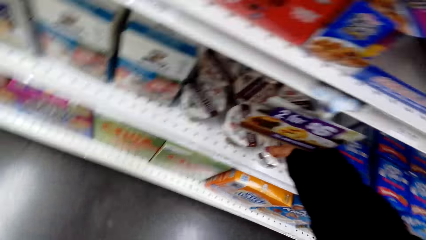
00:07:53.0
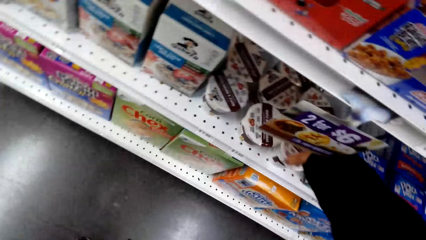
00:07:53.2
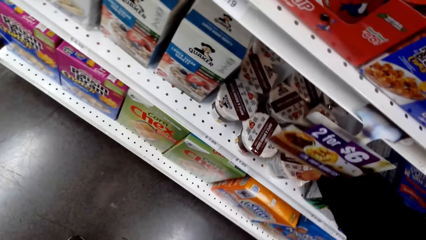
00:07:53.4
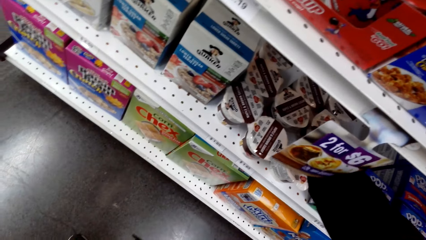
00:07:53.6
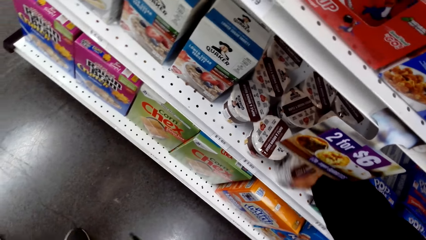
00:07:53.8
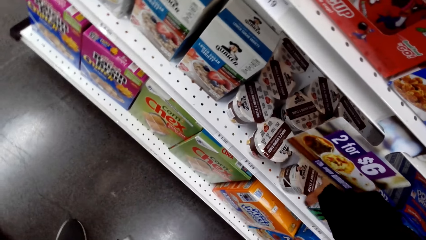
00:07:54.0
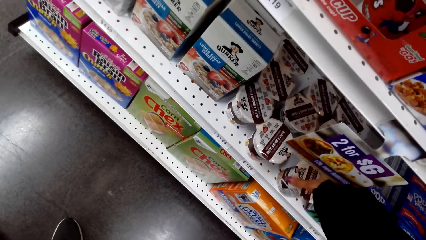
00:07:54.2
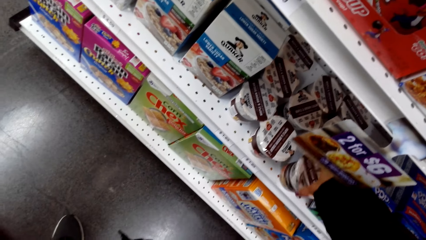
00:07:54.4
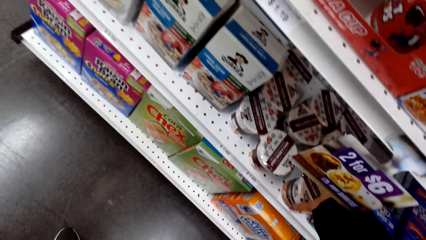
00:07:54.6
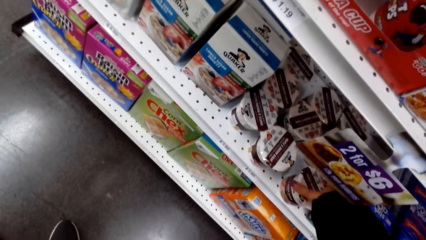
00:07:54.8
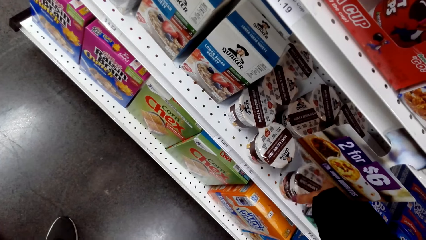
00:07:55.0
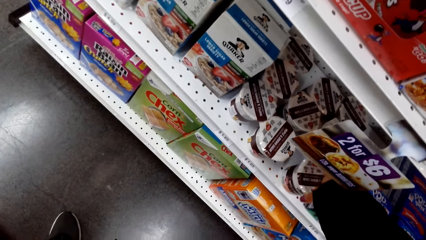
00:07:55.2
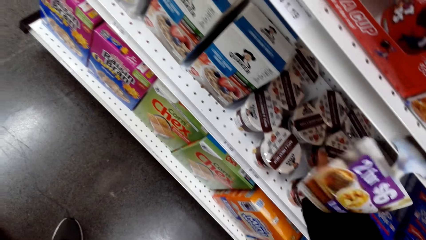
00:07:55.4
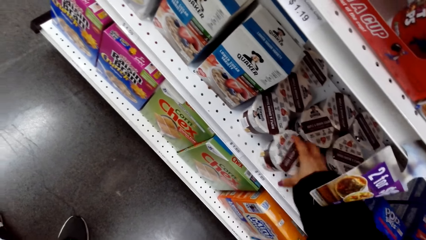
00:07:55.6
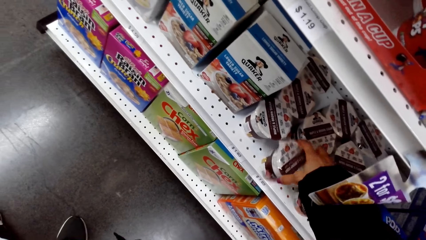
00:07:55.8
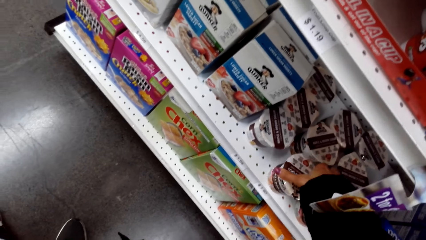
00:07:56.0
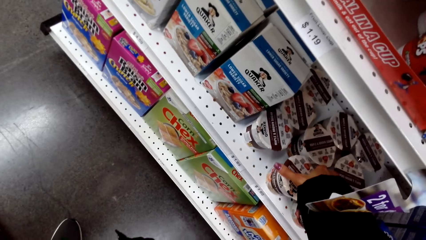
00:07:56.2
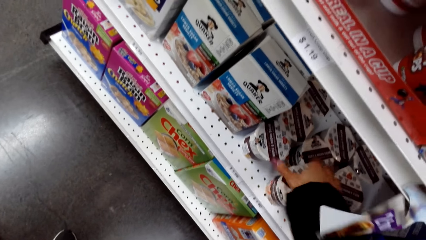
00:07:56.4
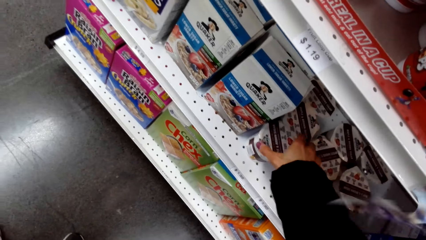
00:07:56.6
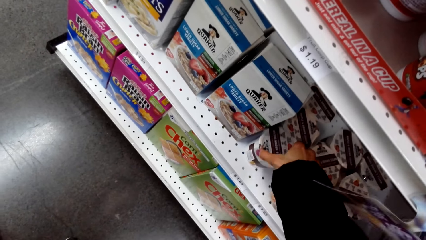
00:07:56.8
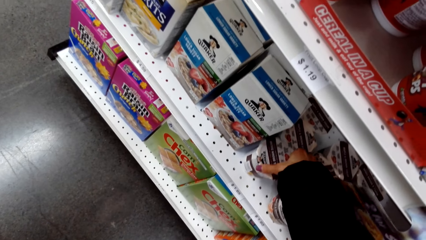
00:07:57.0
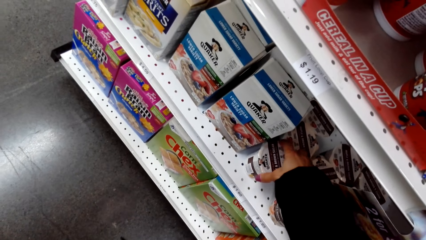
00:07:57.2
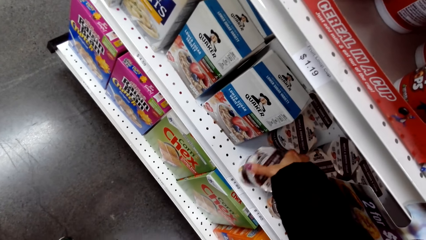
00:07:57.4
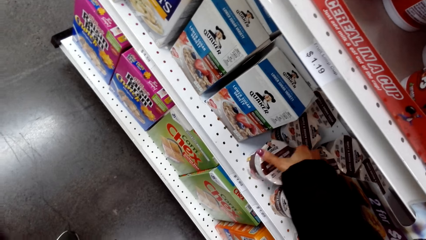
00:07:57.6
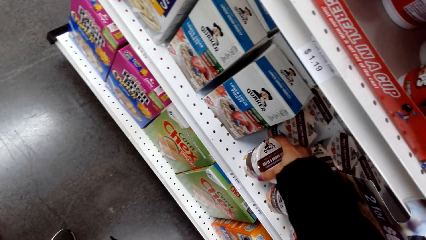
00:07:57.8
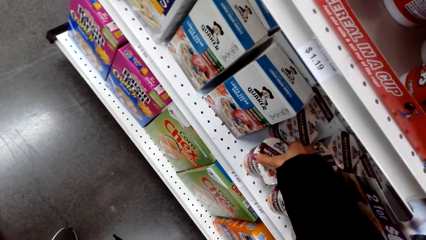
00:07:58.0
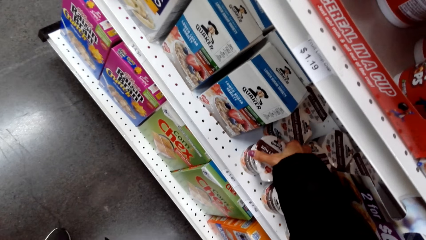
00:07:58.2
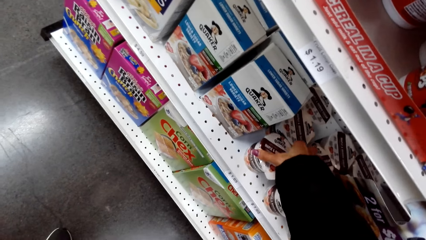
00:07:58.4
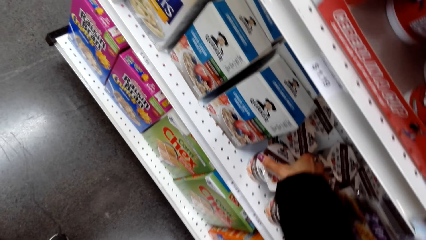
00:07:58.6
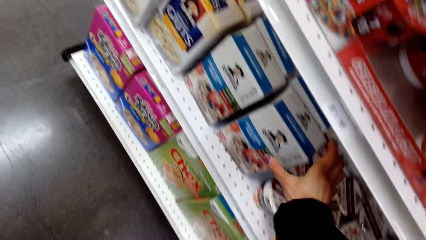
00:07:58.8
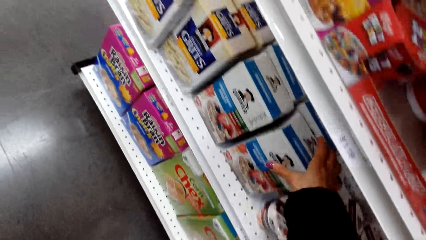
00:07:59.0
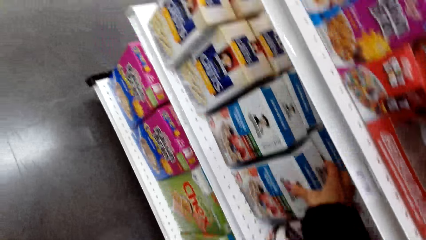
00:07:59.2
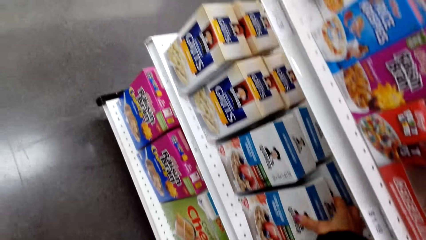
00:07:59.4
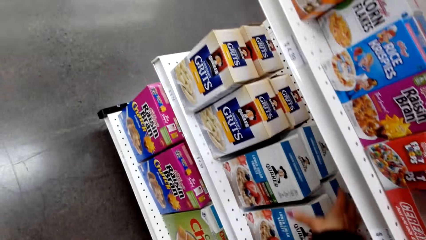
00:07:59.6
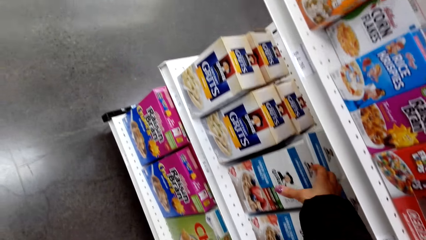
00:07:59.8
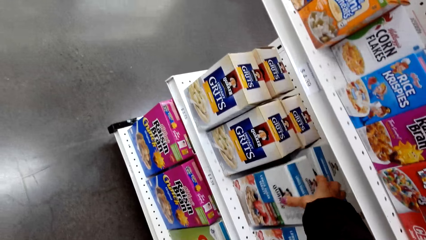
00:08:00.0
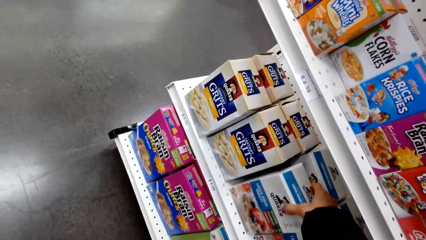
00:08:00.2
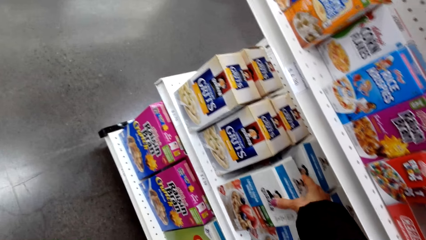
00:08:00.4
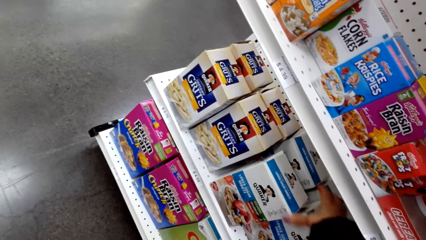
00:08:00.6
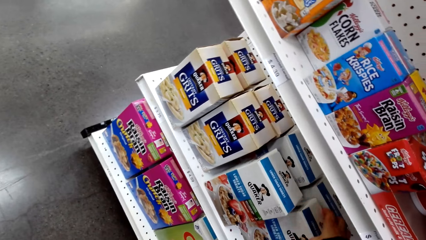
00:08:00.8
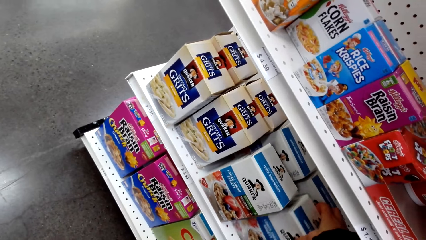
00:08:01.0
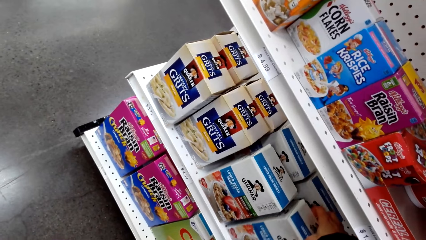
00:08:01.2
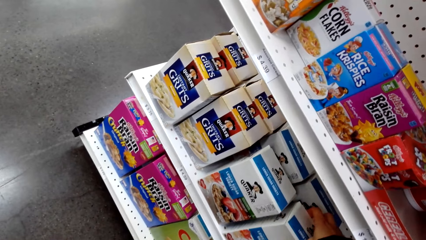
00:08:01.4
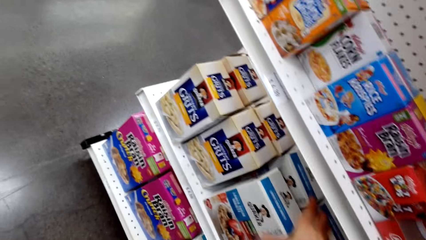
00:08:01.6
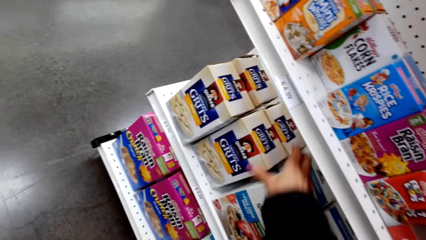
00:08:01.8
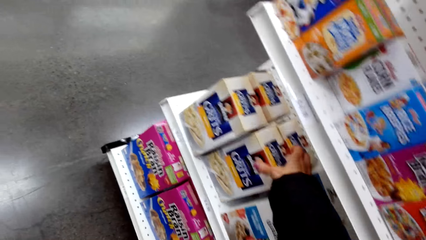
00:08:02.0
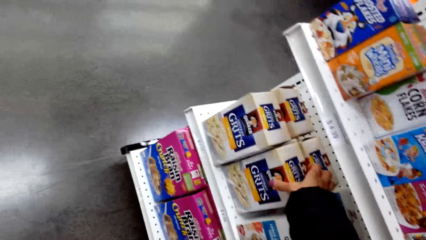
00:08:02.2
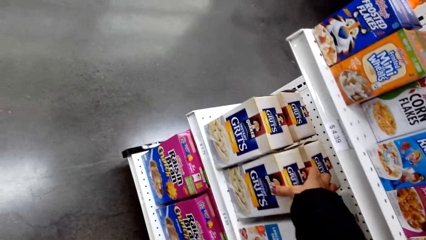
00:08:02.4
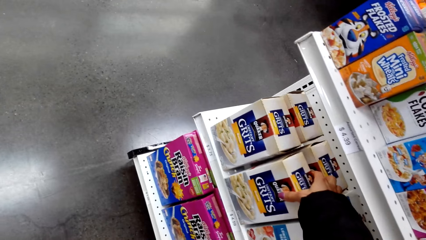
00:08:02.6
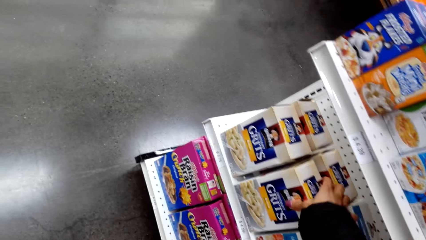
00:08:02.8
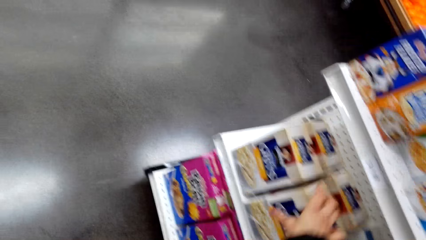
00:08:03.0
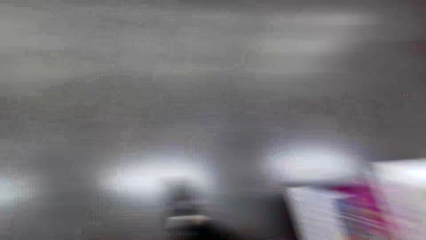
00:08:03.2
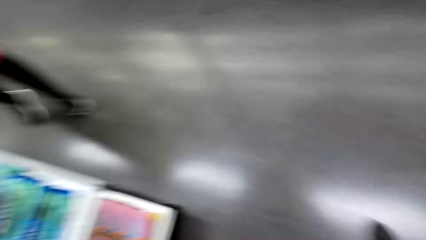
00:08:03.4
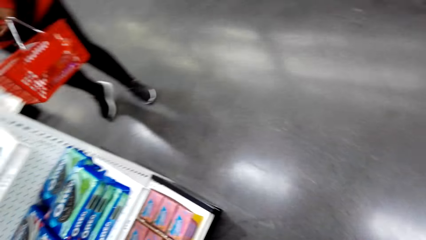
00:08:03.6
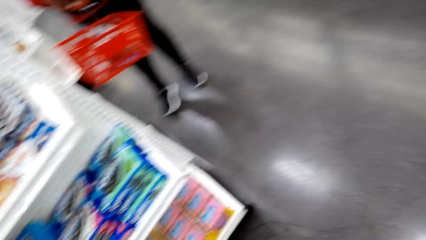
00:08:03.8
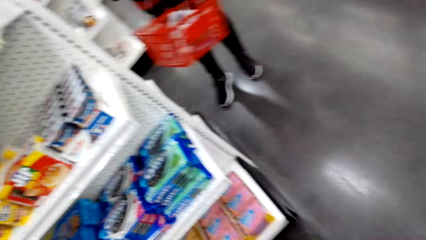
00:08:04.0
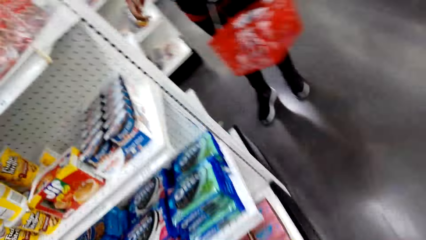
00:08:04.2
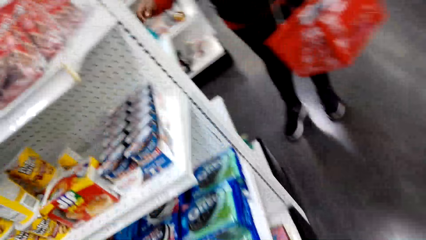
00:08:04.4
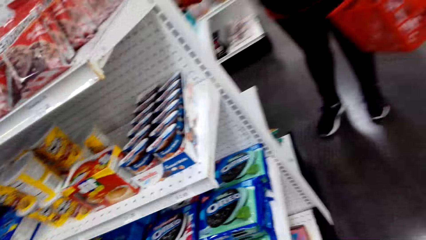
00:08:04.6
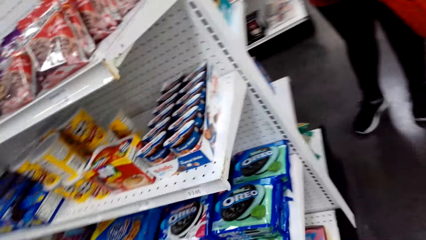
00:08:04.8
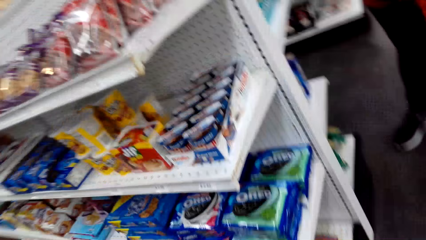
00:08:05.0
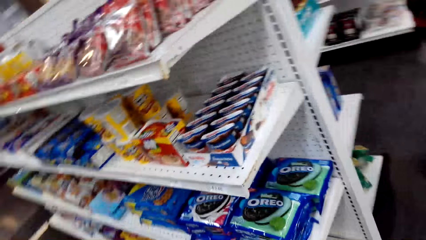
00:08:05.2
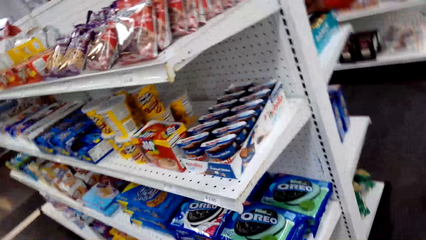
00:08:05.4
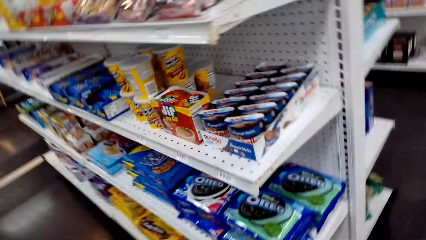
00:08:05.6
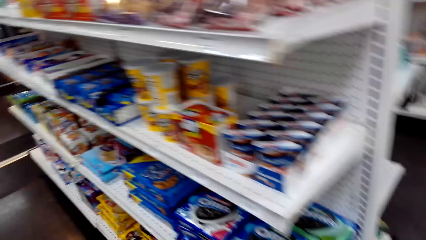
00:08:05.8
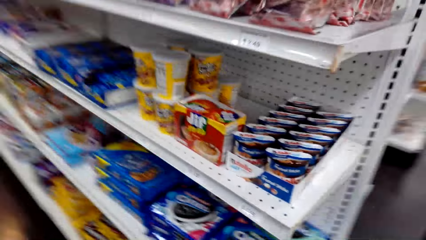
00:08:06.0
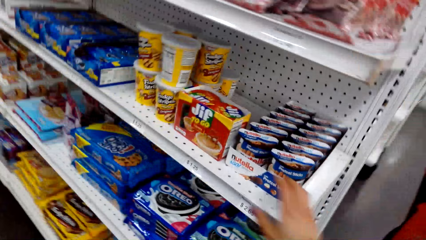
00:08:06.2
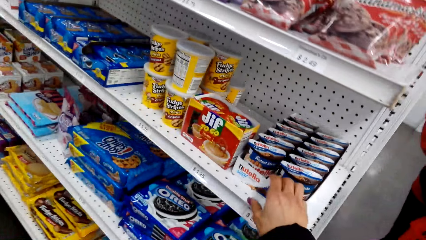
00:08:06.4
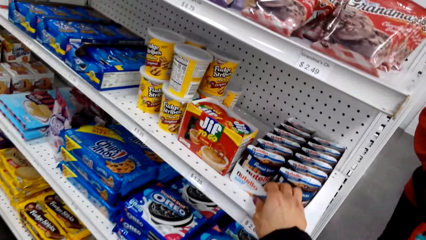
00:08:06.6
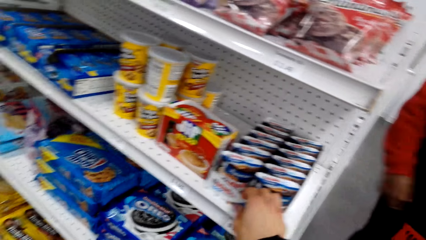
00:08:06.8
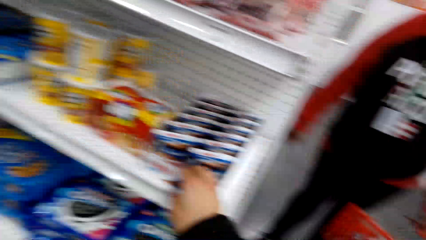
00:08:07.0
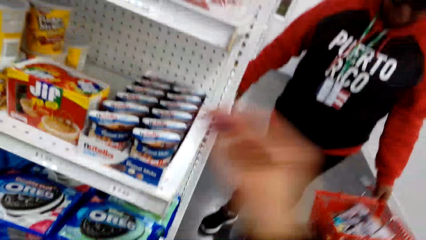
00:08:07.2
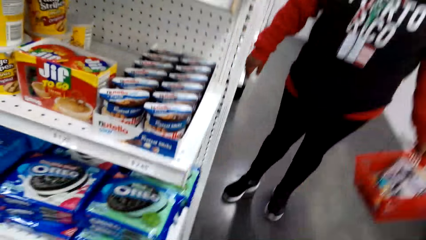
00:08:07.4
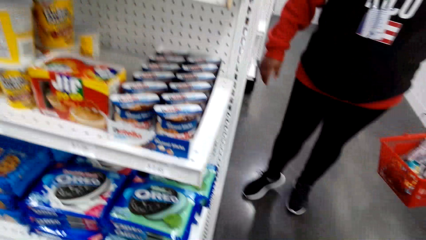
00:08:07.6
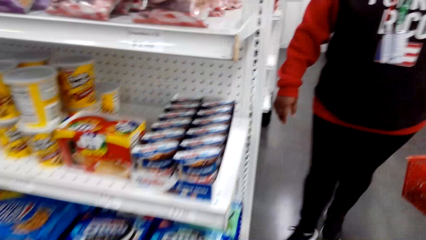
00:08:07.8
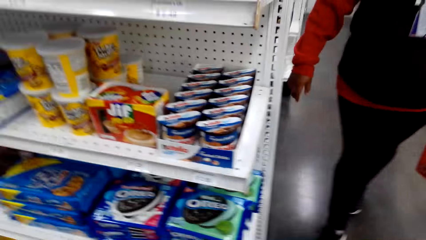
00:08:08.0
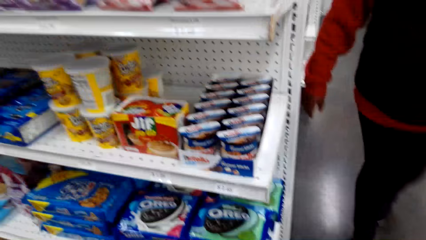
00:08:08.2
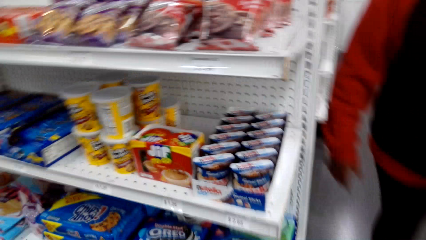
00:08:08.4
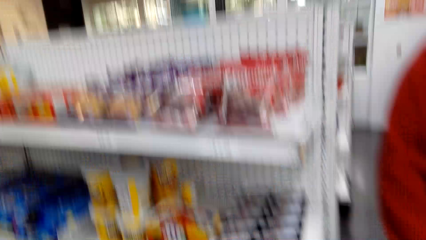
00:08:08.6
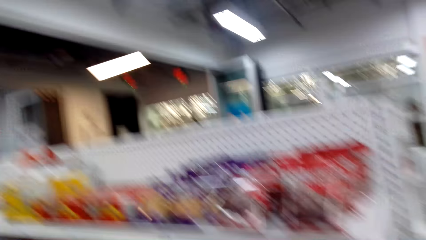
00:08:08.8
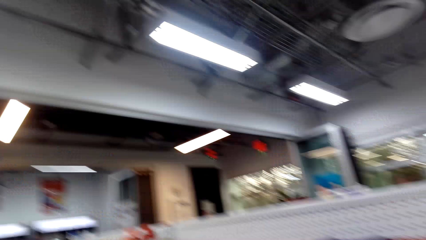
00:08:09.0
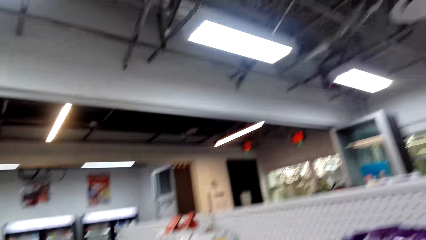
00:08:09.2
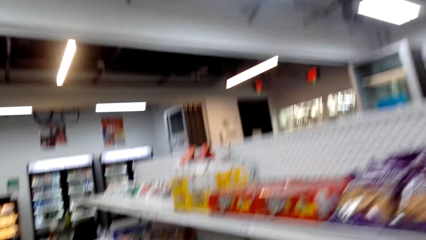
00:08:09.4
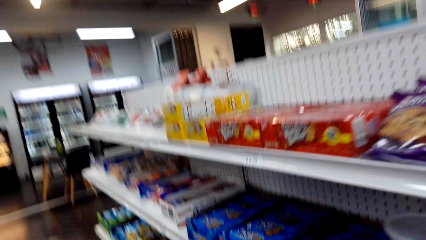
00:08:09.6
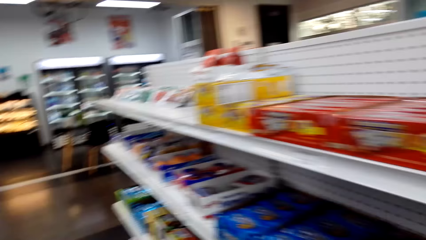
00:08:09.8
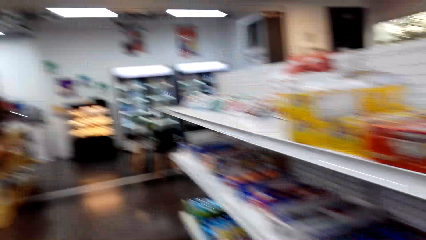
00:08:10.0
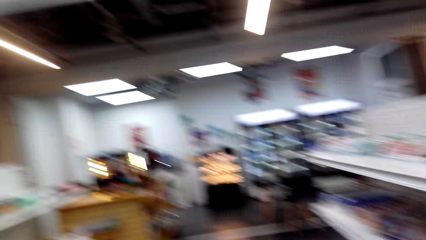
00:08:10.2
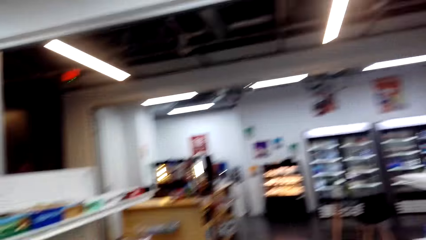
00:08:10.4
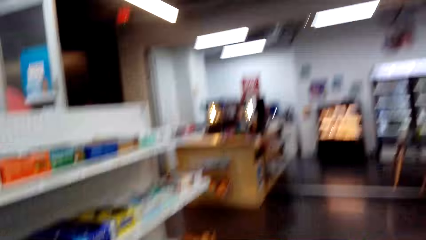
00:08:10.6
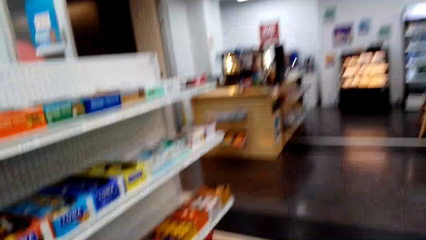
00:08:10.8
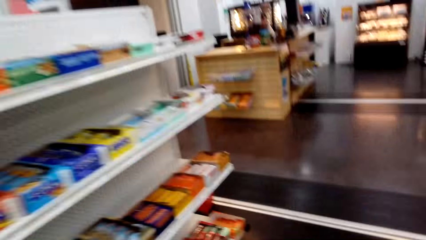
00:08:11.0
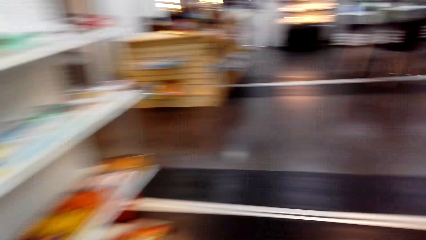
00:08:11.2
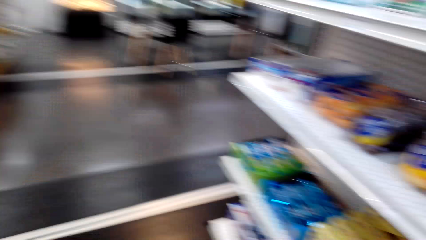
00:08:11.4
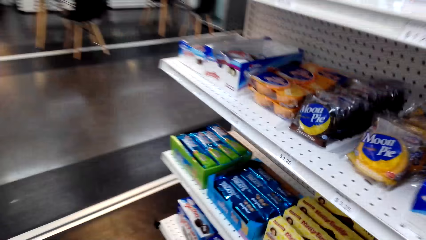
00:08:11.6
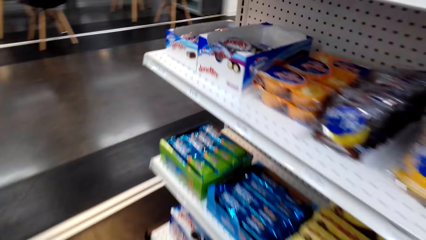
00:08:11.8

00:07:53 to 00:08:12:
The camera wearer turns an object from the shelf. They hold a Quaker from the shelf. They pull the Quaker from the shelf slightly. They hold Grits from the shelf. They pull the Grits from the shelf slightly. They walk to the side. They hold a Nutella box. They touch something. Someone walks towards the camera wearer. The camera wearer walks around.
